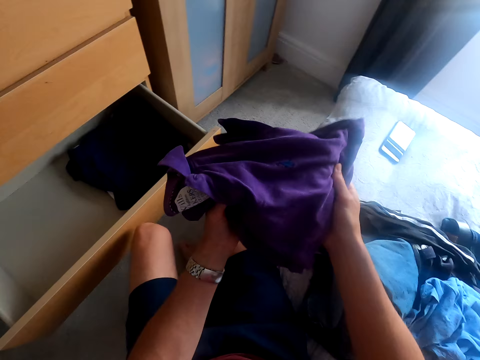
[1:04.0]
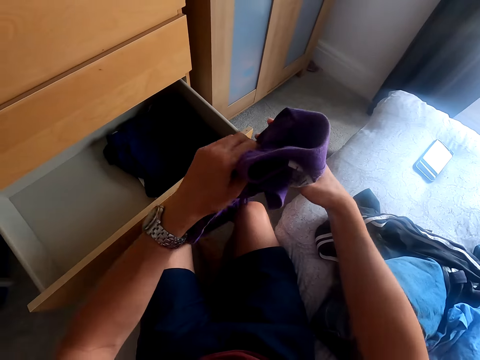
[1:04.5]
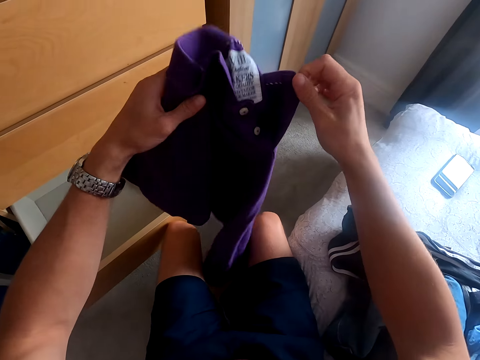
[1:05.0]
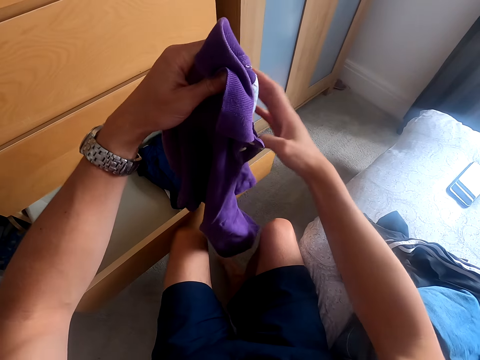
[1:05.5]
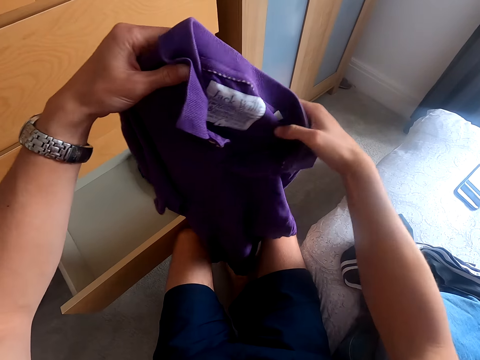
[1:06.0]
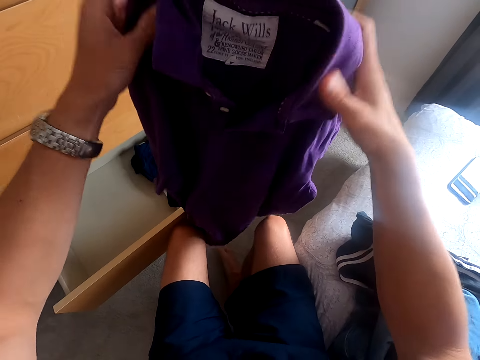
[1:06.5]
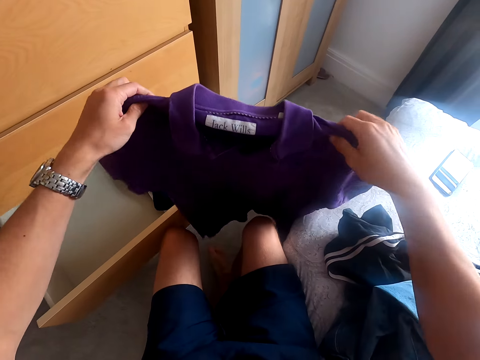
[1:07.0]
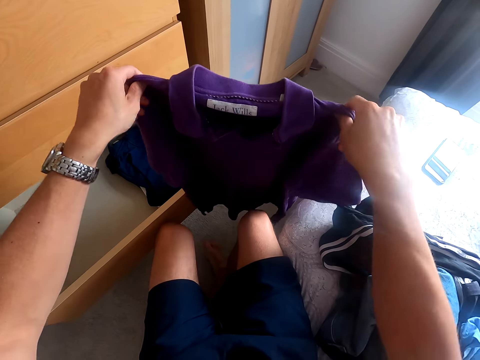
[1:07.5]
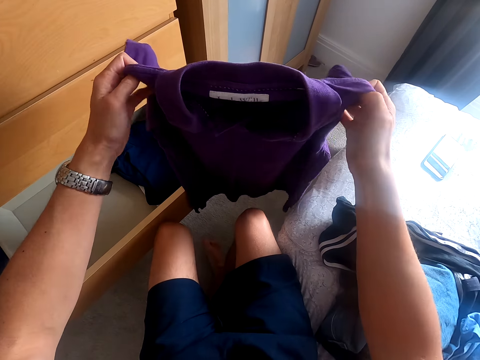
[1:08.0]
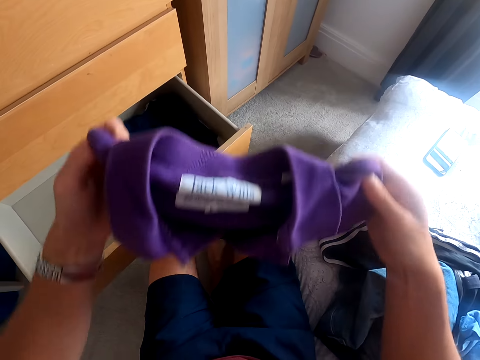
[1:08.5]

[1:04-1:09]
The camera wearer straightens a t-shirt. They lift the t-shirt. They fold the t-shirt.

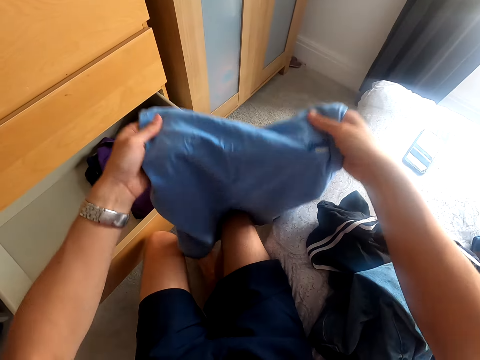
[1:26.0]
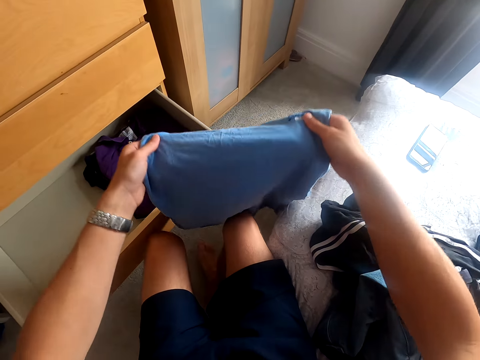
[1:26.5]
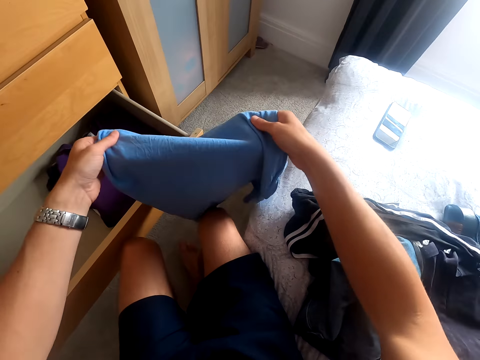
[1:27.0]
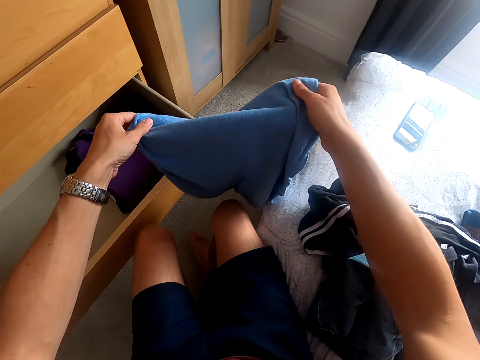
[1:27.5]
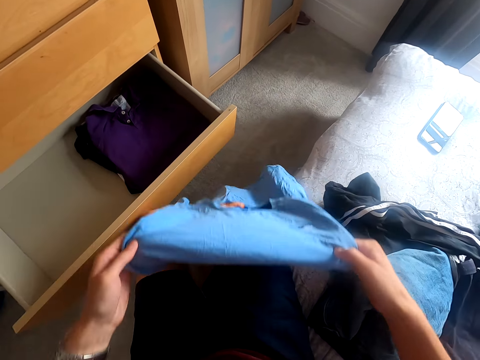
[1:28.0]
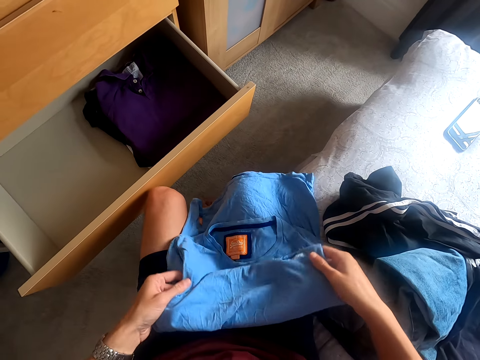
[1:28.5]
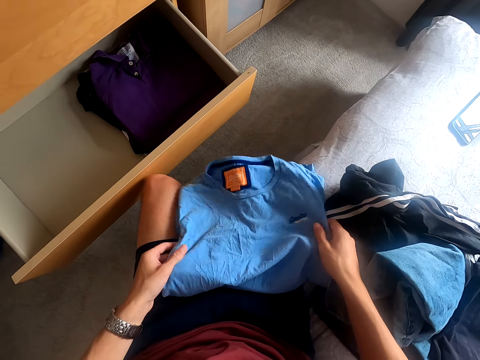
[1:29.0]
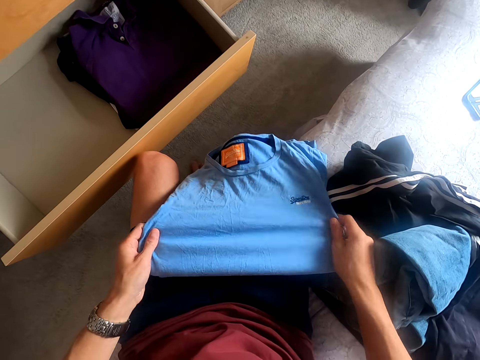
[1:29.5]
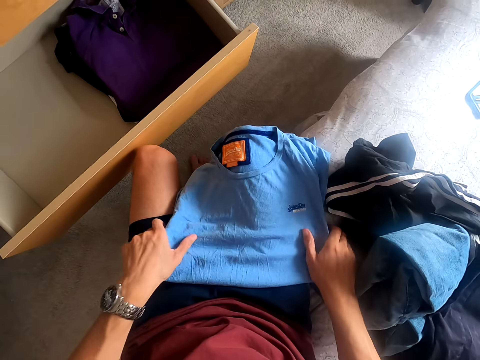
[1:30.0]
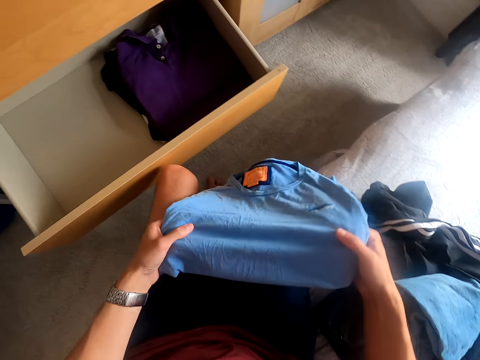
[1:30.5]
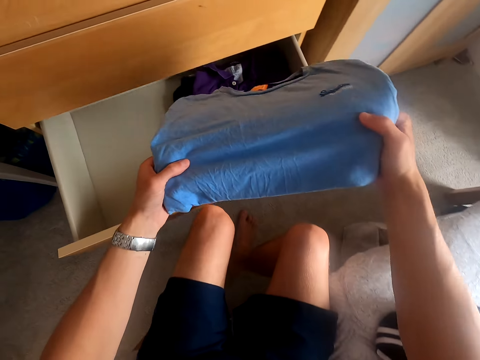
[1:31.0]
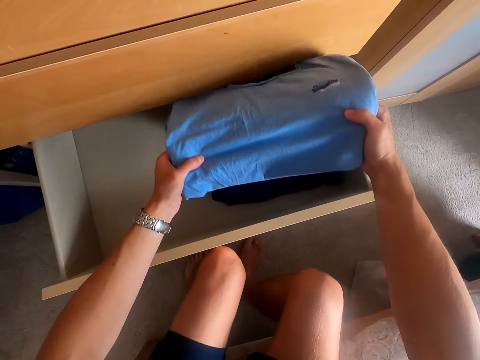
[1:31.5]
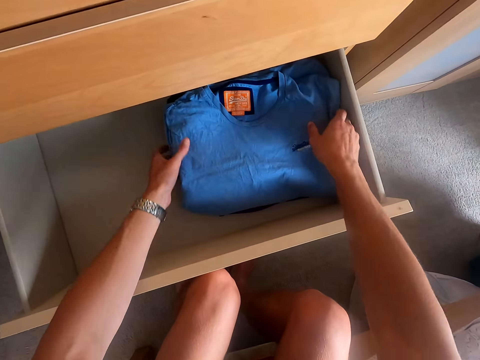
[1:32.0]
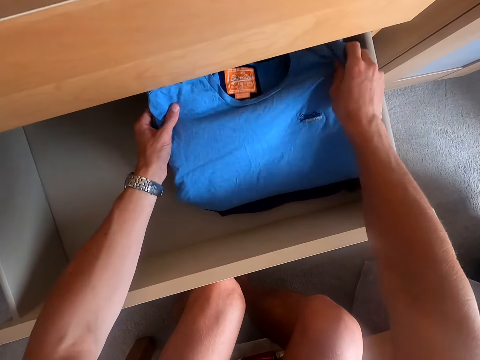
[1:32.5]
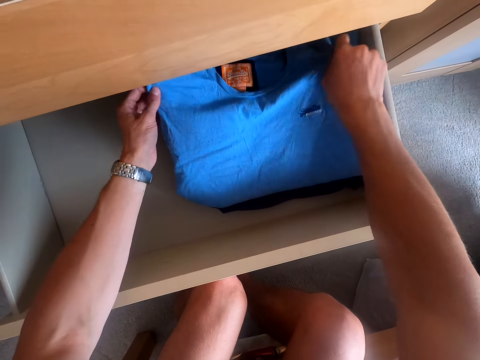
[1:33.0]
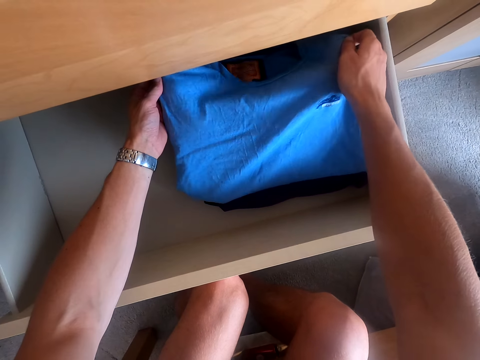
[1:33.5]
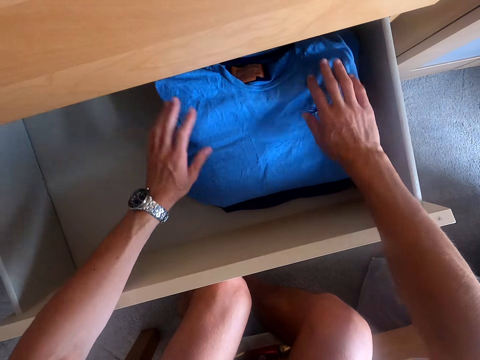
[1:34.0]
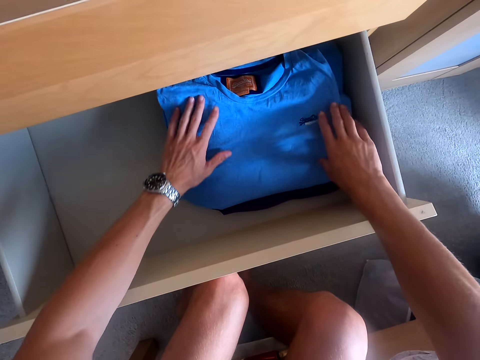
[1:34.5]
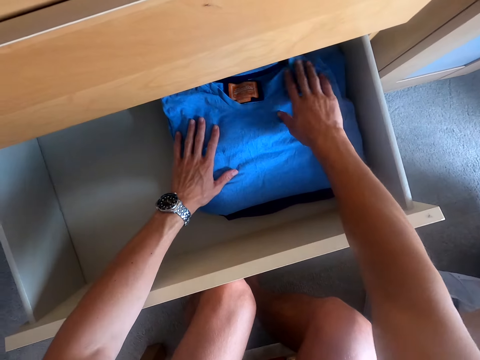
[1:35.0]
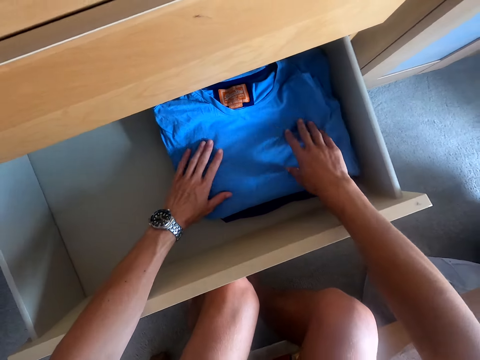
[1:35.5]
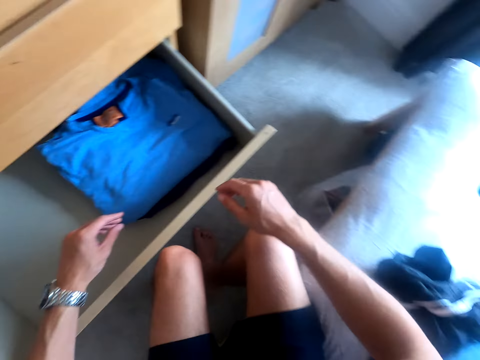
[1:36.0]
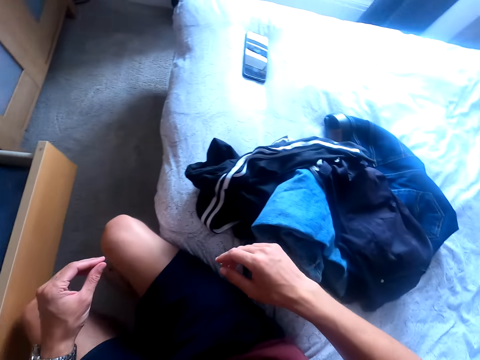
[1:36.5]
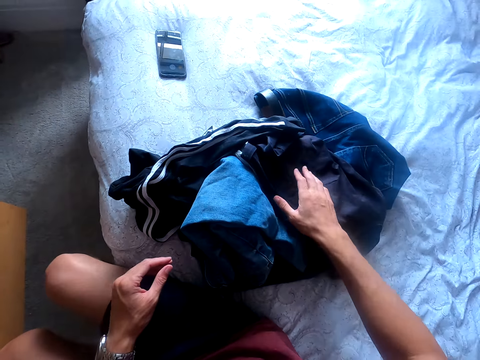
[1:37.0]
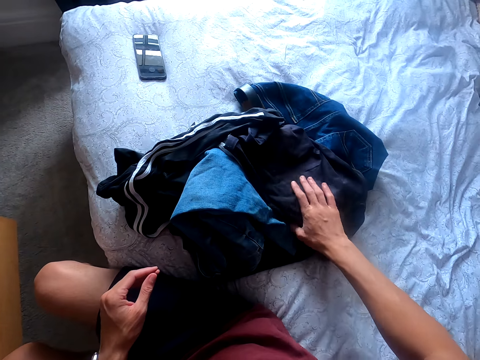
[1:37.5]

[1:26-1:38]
The camera wearer straightens a t-shirt. They put the t-shirt on the lap. They fold the t-shirt. They arrange the t-shirt in the drawer. They straighten the t-shirt. They arrange the t-shirt in the drawer.

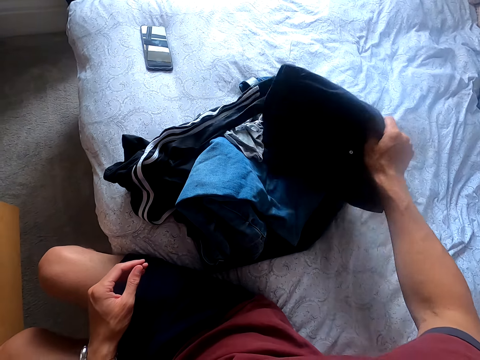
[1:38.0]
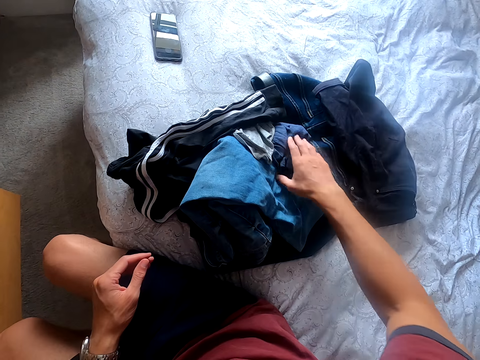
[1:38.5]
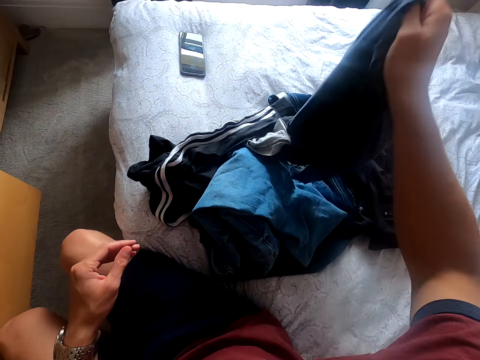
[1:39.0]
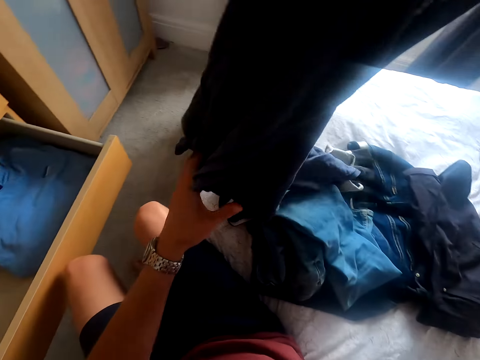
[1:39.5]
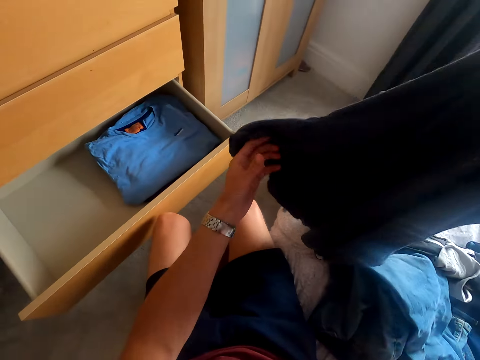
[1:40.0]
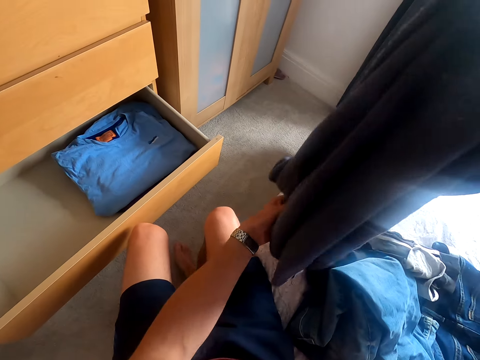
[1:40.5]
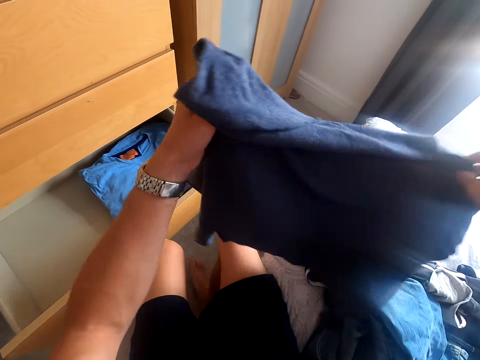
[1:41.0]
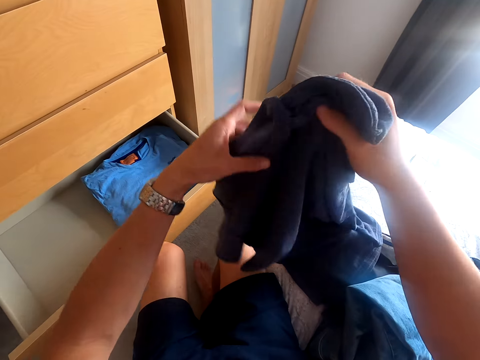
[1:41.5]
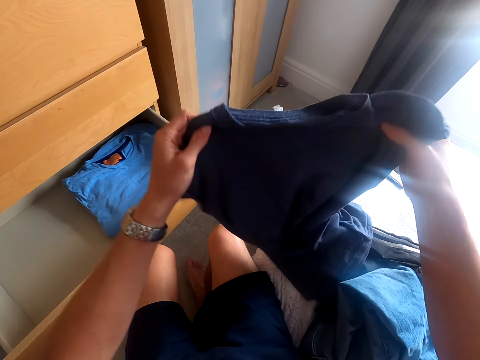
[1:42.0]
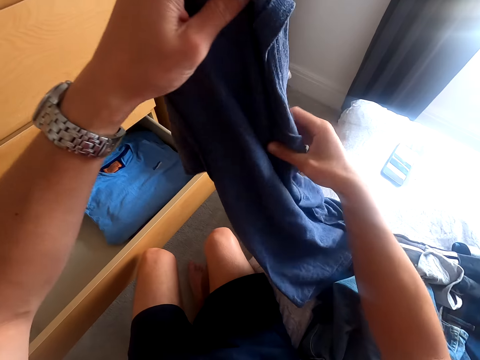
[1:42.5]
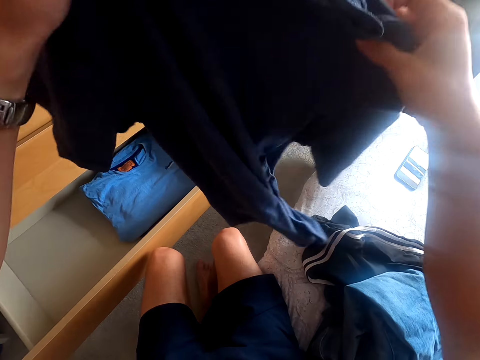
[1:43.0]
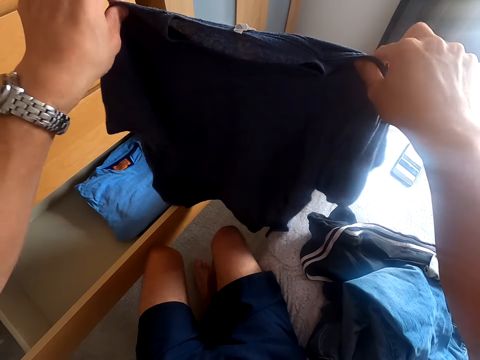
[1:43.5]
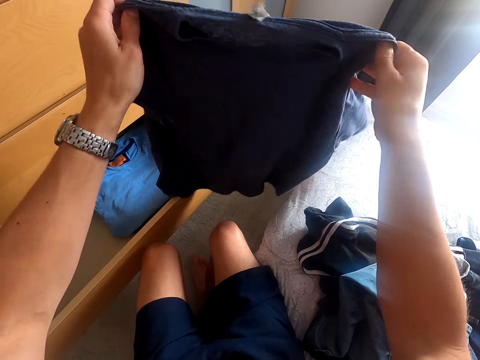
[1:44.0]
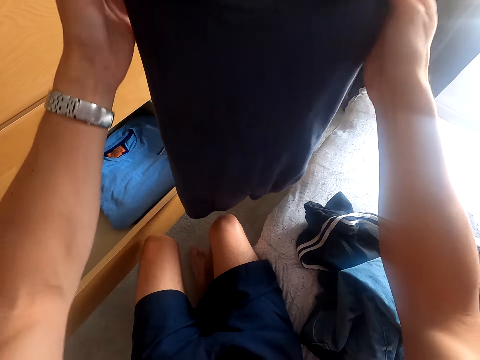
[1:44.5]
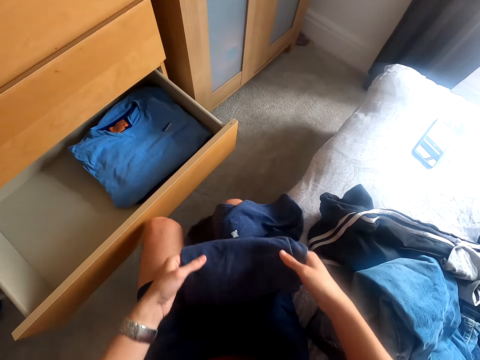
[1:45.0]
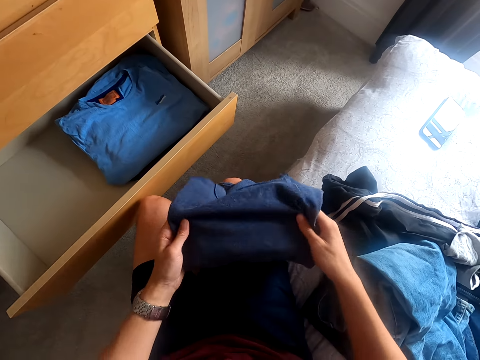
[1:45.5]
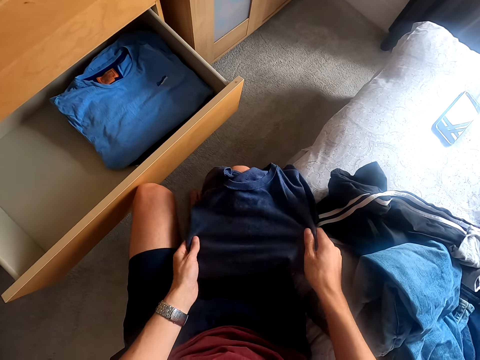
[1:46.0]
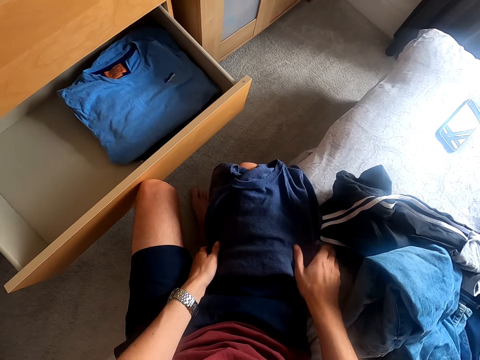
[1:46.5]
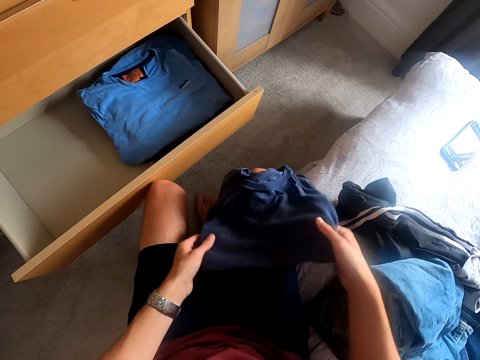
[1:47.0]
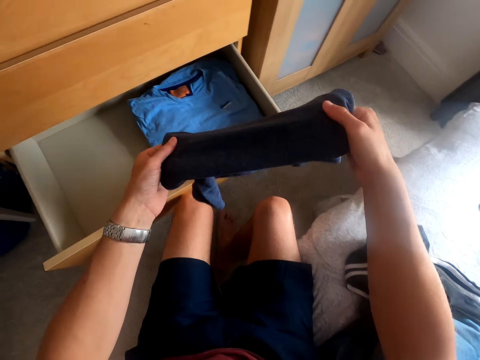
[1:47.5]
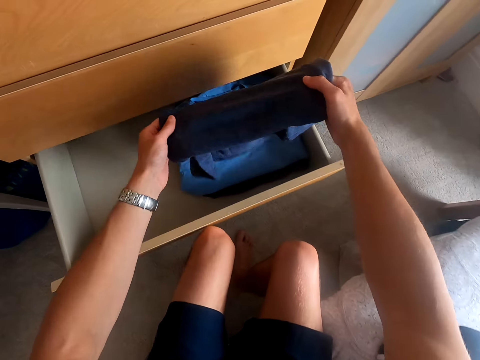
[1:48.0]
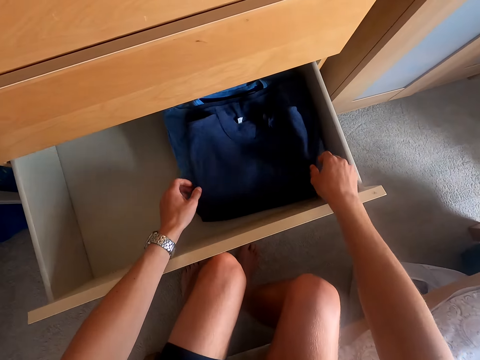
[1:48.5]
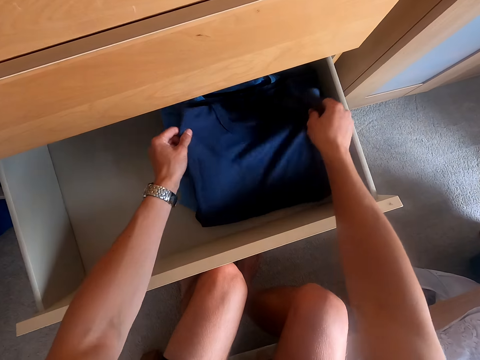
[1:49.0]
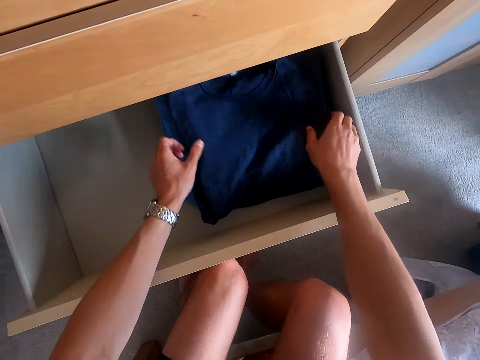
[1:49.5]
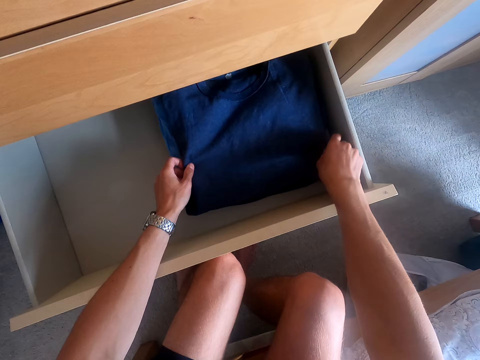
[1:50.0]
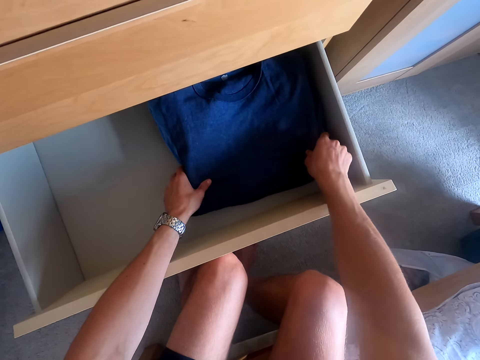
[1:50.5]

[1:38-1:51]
The camera wearer moves clothes. They pick up a t-shirt. They turn the t-shirt. They lift the t-shirt. They fold the t-shirt. They put the t-shirt on the lap. They fold the t-shirt. They arrange the t-shirt in the drawer. They arrange the t-shirt in the drawer again.
